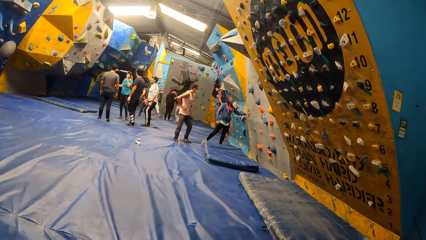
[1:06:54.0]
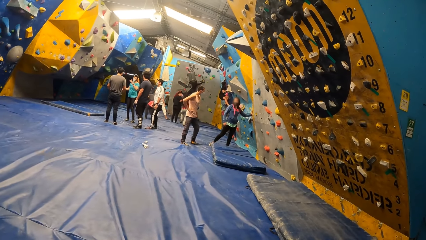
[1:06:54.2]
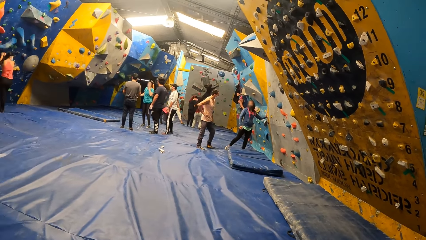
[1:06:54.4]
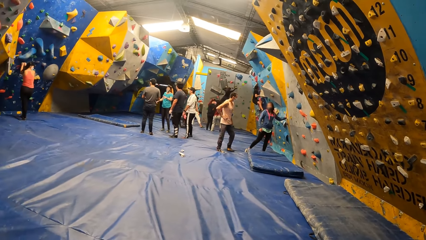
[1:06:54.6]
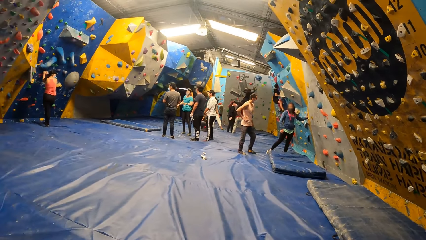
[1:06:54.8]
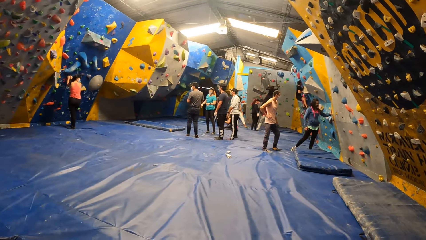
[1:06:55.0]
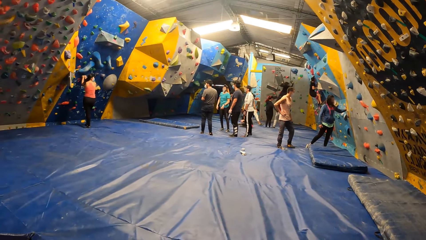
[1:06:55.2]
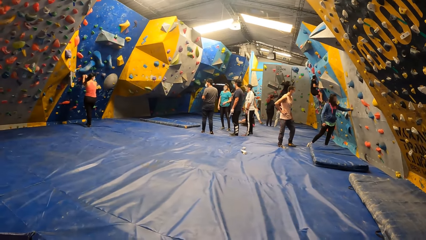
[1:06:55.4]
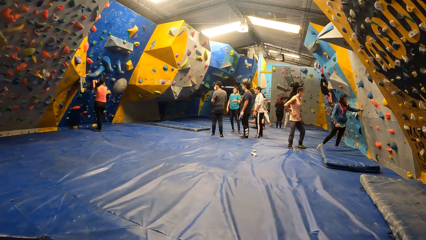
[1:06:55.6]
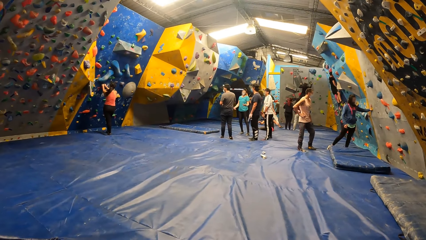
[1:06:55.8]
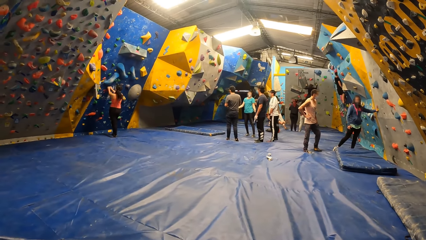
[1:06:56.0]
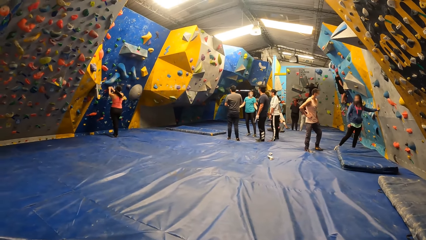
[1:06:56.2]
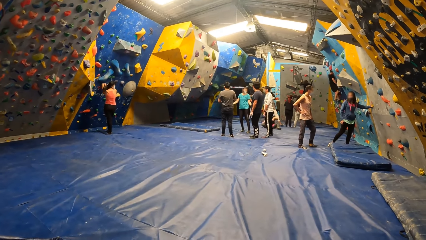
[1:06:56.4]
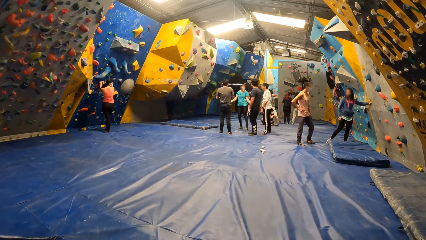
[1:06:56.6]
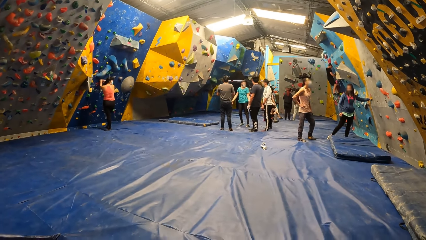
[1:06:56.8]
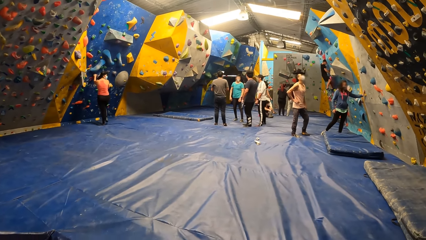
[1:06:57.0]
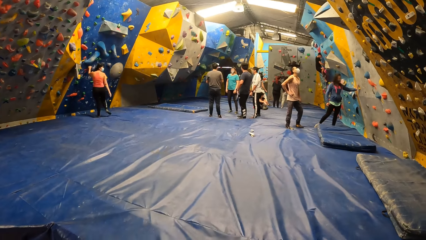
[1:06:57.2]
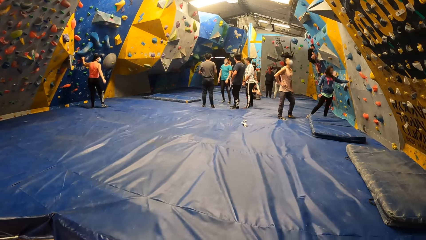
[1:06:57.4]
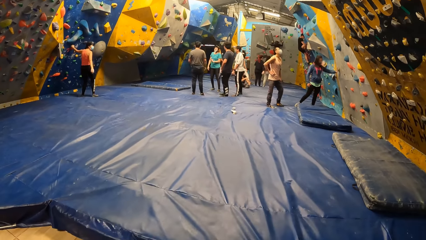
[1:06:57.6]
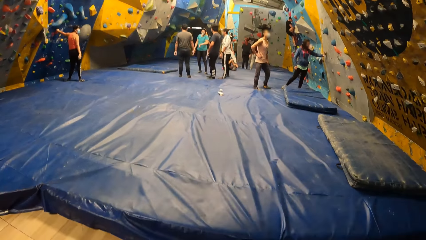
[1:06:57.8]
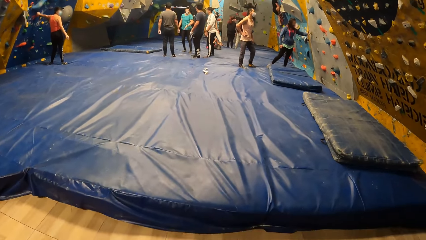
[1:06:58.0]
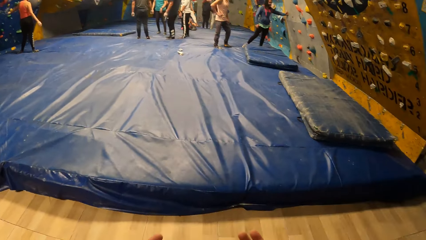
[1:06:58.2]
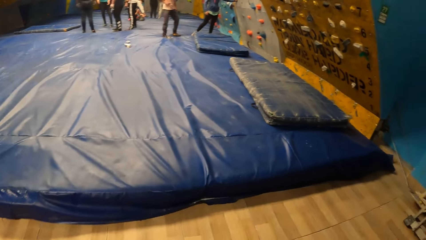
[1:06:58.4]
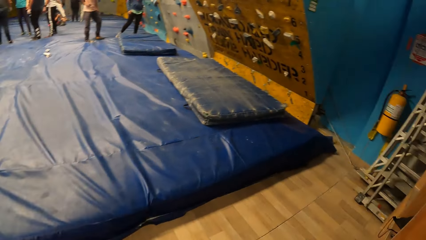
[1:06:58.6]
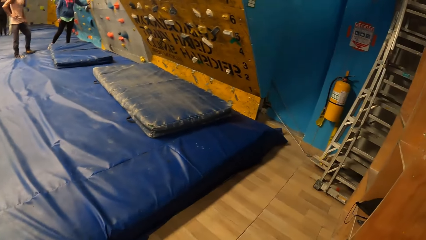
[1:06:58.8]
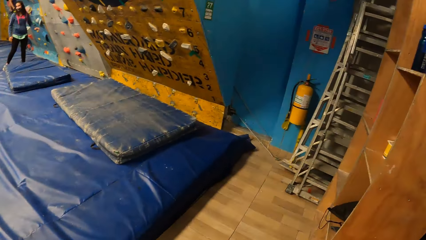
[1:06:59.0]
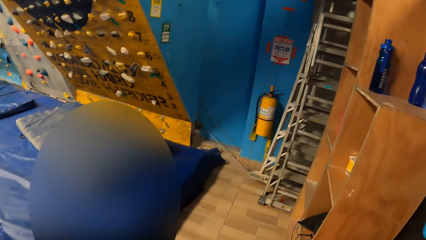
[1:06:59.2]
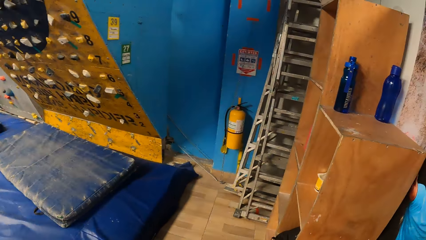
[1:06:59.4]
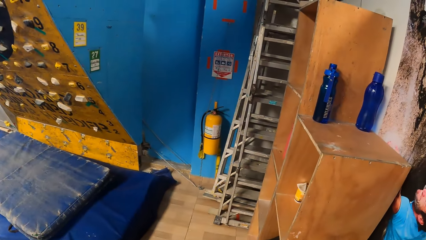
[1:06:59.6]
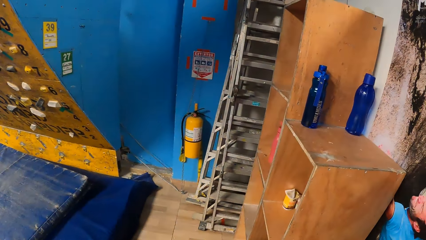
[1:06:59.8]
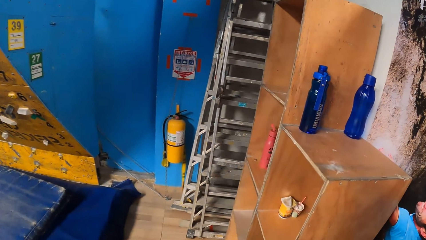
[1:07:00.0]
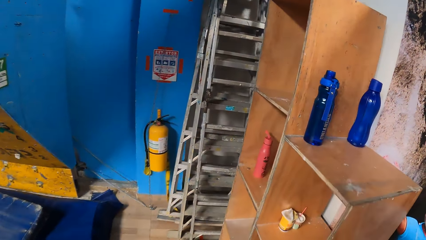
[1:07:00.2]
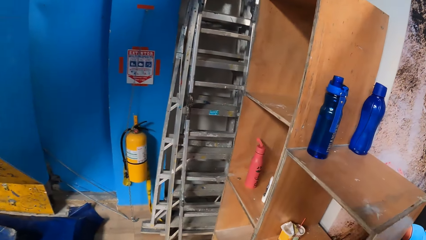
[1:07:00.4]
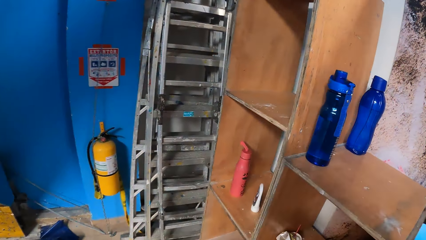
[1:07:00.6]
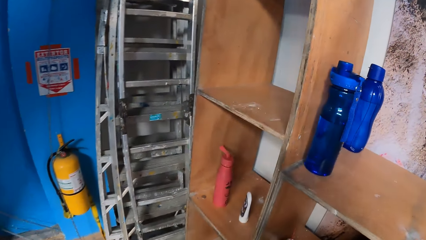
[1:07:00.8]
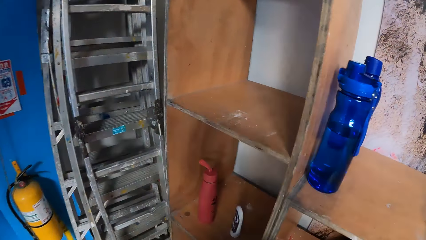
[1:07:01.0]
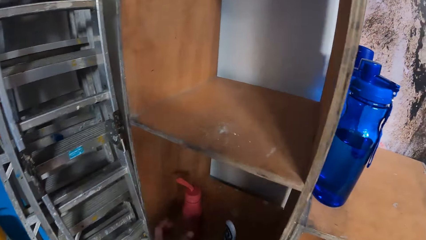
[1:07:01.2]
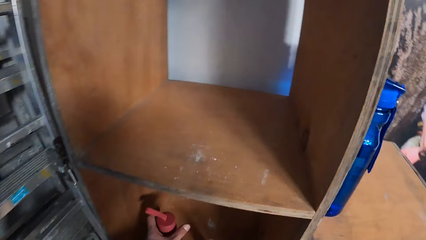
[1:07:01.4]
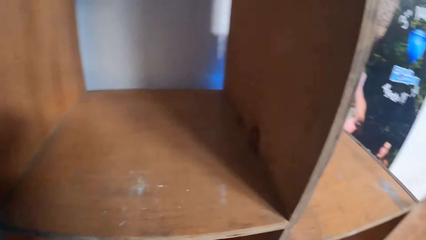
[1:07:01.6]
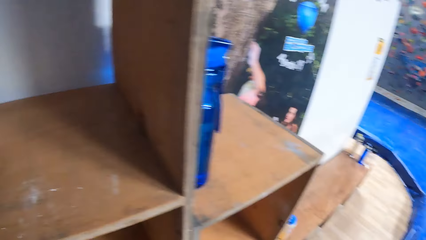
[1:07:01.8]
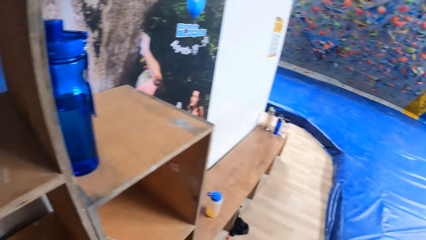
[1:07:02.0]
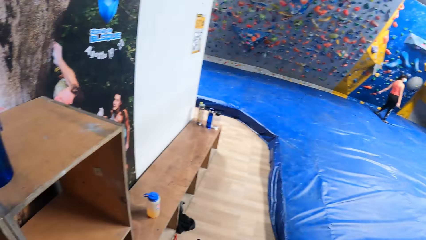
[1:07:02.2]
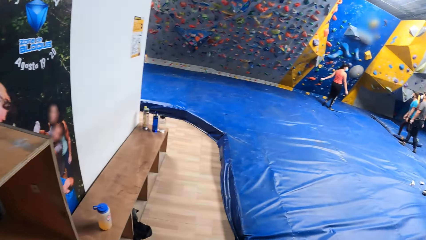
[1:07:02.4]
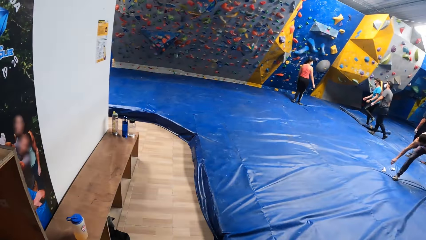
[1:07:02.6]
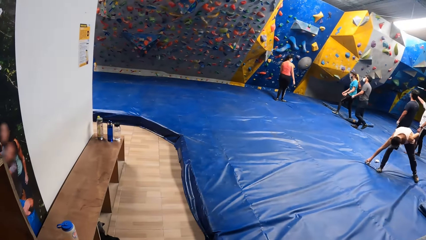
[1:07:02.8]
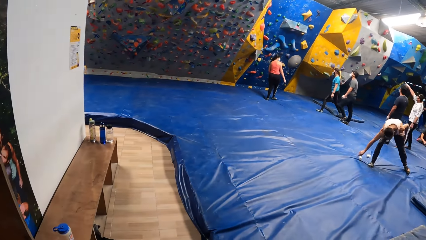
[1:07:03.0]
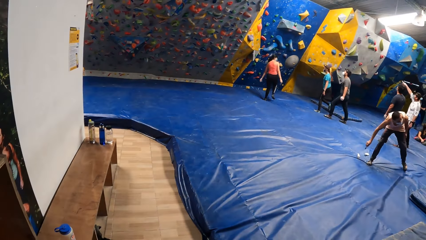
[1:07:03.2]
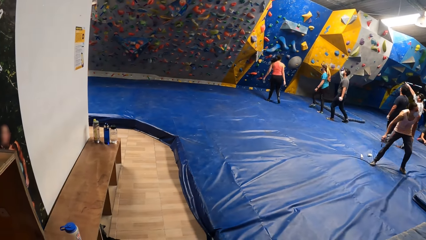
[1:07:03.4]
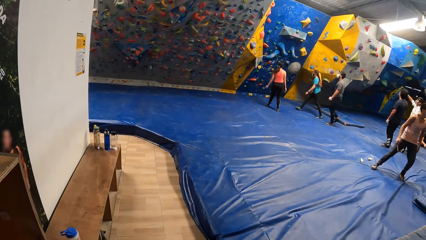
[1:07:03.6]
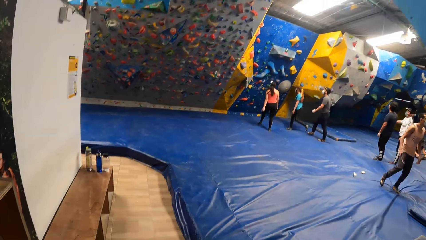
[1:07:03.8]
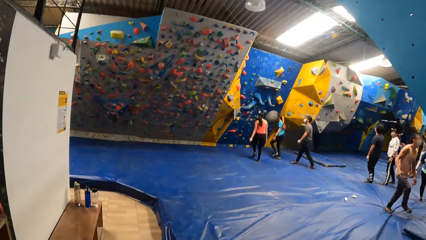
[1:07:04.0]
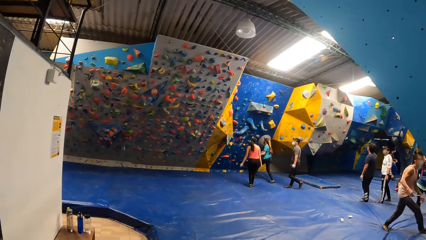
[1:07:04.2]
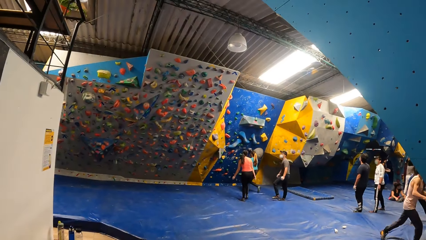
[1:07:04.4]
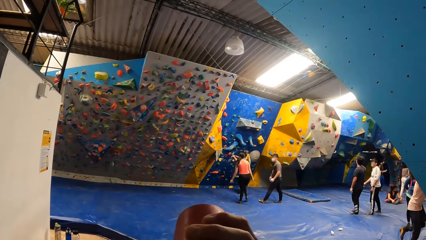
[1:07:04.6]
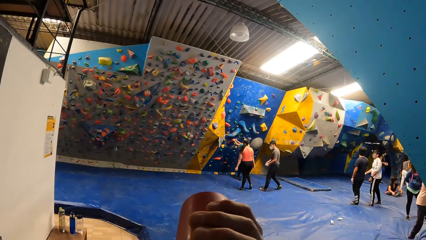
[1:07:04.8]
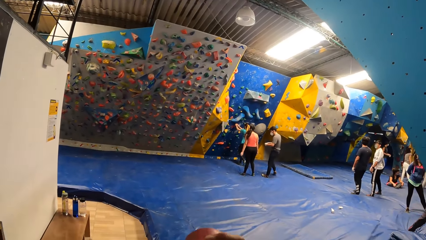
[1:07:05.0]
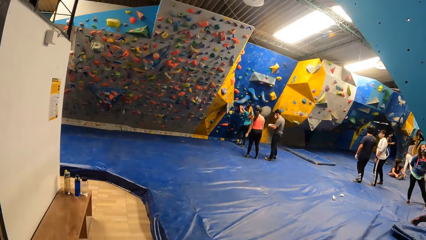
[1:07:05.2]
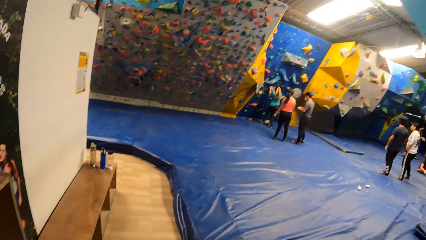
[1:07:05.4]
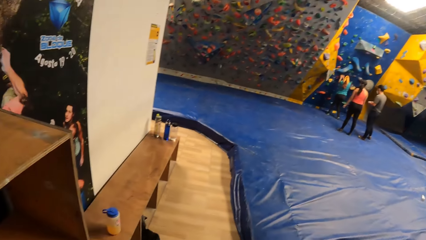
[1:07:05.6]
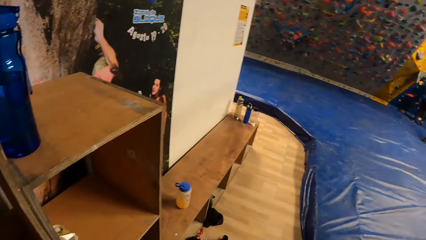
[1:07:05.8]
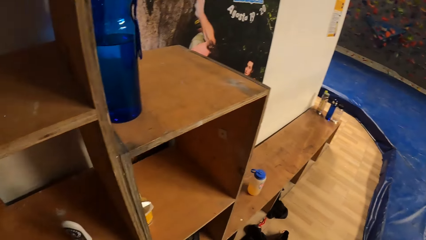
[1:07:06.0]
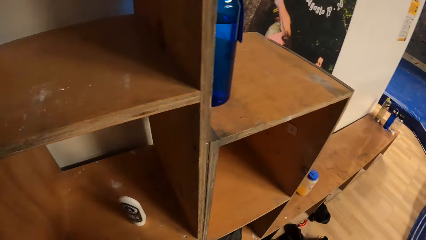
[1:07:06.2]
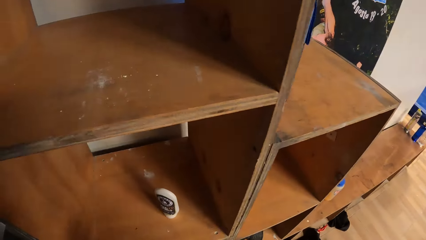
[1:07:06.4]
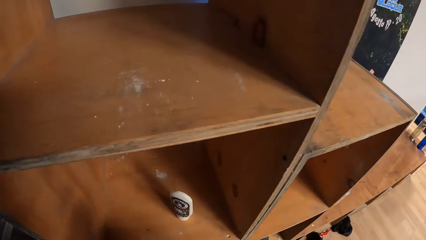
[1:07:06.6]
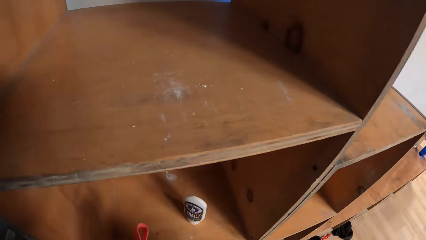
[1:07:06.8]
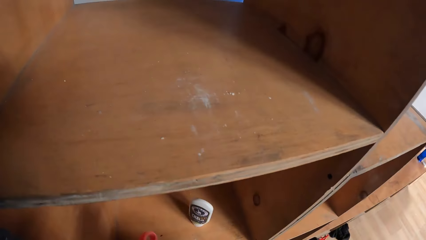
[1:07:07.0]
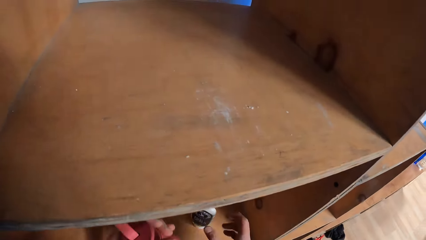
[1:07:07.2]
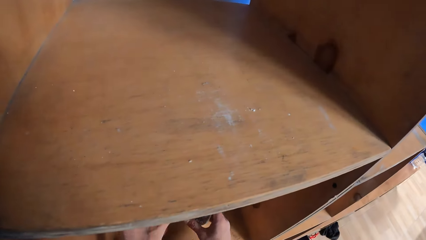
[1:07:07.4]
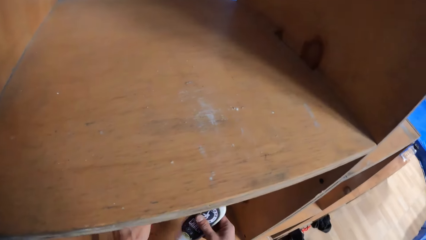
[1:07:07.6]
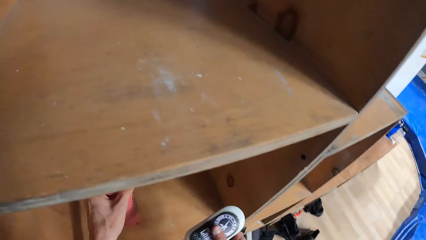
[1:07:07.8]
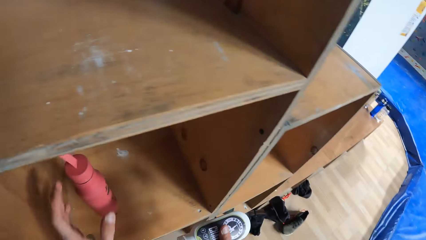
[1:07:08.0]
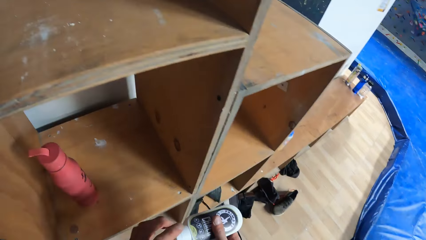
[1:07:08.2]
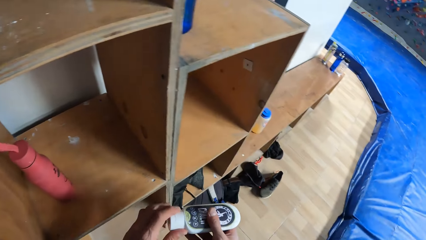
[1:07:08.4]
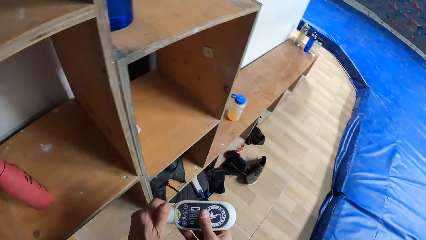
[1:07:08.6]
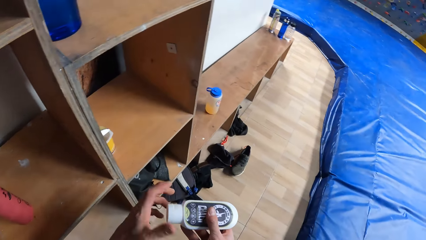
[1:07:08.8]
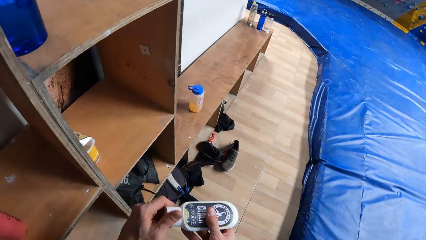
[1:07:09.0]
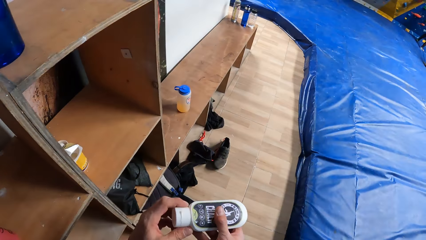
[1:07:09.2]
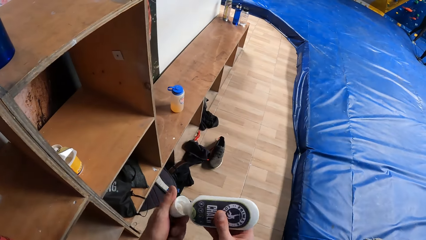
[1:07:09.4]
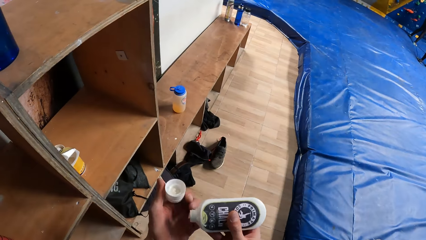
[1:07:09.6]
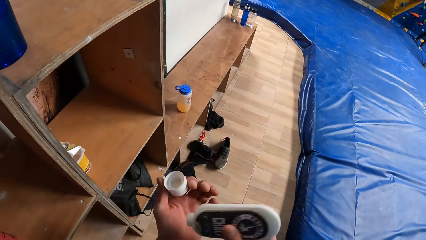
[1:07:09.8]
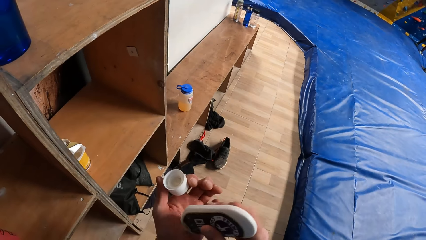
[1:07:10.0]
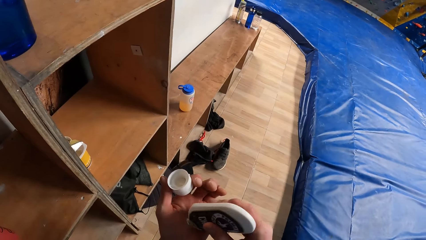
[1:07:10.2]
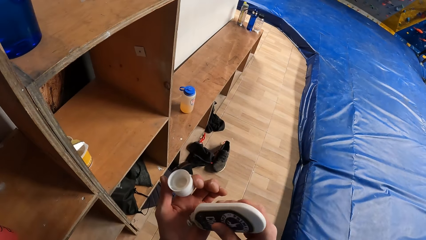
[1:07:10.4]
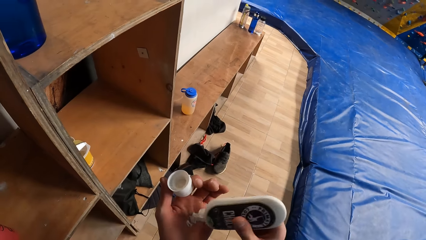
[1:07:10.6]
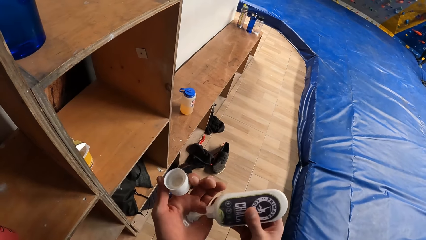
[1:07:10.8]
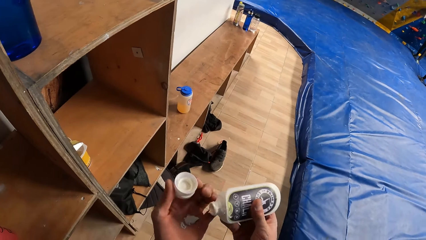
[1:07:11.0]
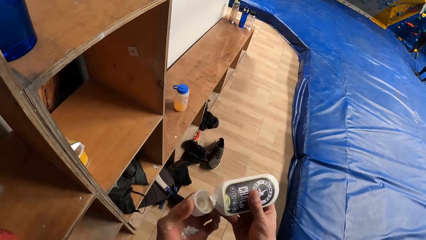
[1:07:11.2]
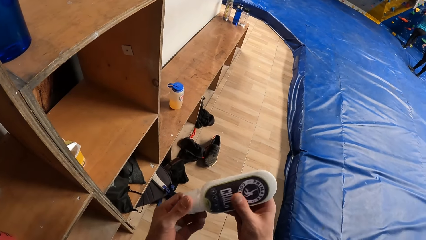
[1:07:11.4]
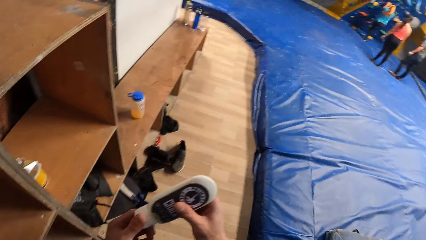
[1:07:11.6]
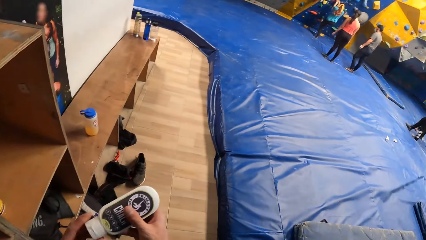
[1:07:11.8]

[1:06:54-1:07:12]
The camera wearer looks around the room. He stands. He takes the water bottle from the shelf with his left hand. He drinks water from the water bottle in his right hand. He puts the bottle on the shelf. He takes a bottle of lotion from the shelf with his right hand. He opens the bottle of lotion in his right hand with his left hand. He puts lotion on his left hand from the bottle of lotion in his right hand. He closes the bottle of lotion in his right hand with his left hand.
